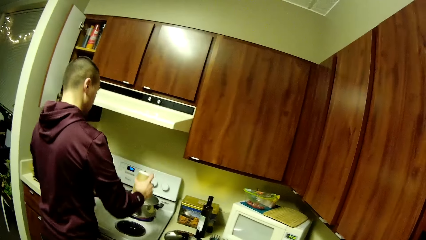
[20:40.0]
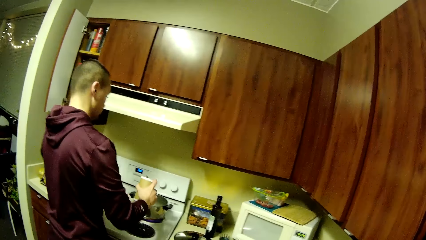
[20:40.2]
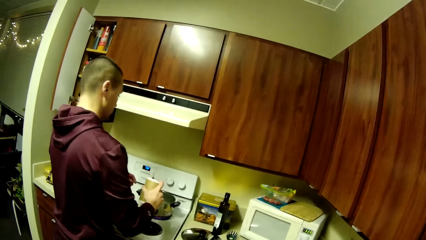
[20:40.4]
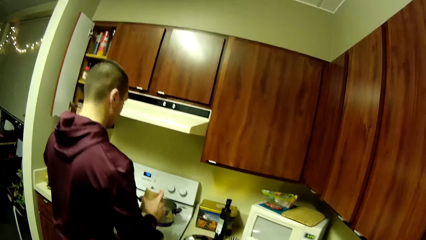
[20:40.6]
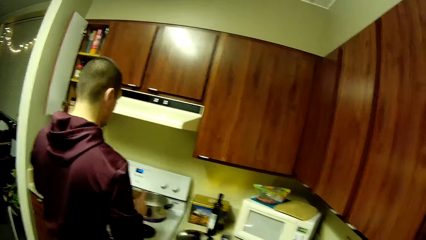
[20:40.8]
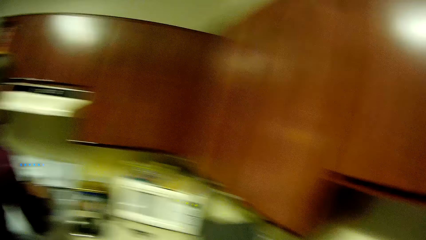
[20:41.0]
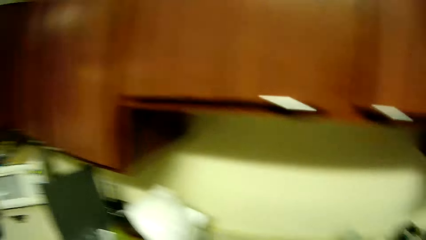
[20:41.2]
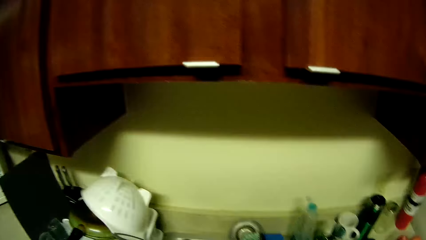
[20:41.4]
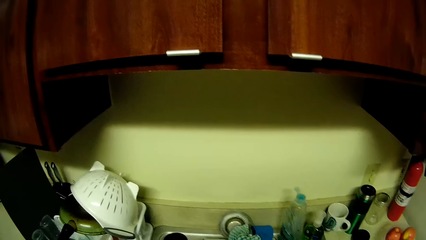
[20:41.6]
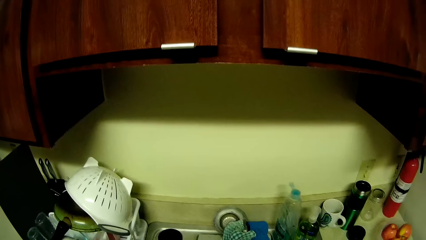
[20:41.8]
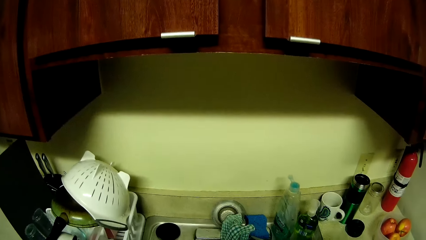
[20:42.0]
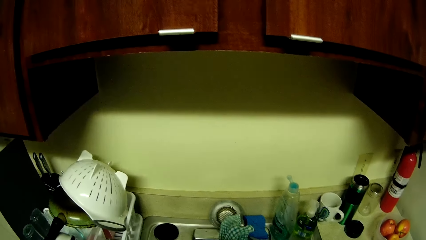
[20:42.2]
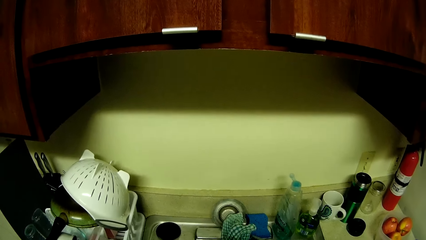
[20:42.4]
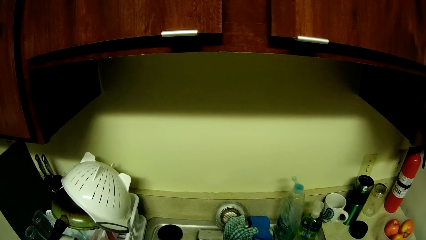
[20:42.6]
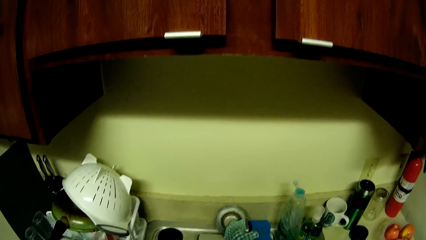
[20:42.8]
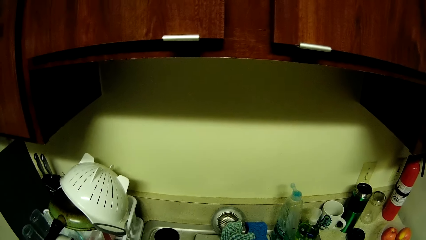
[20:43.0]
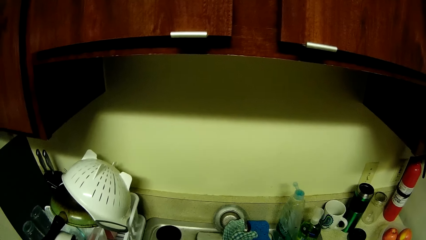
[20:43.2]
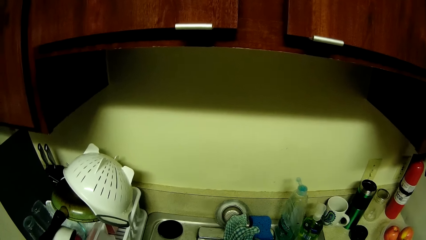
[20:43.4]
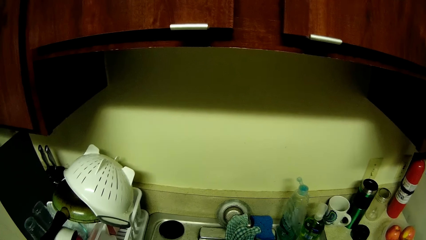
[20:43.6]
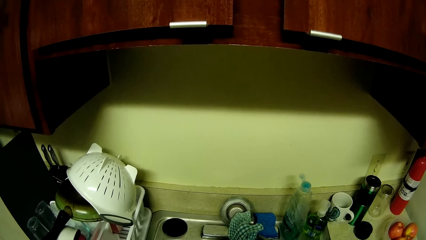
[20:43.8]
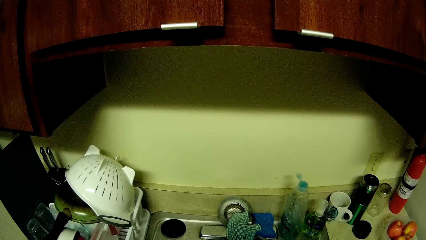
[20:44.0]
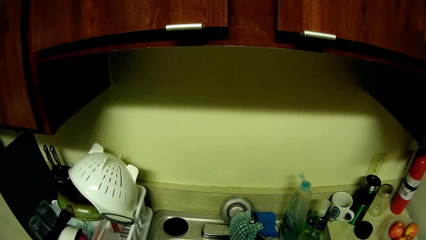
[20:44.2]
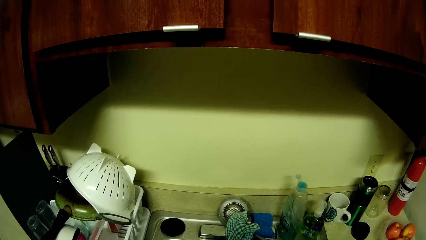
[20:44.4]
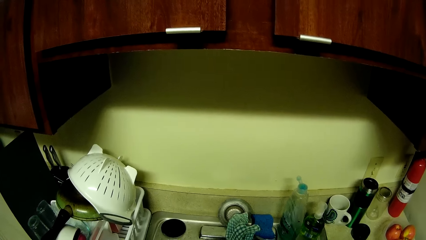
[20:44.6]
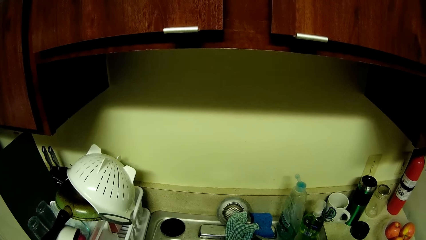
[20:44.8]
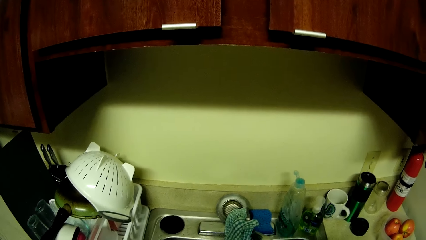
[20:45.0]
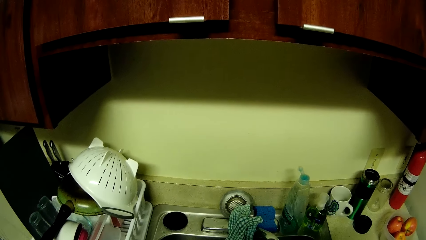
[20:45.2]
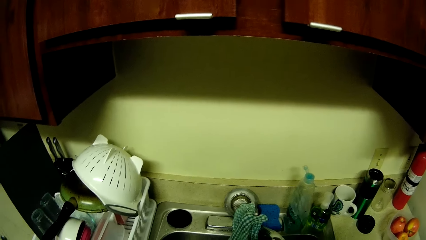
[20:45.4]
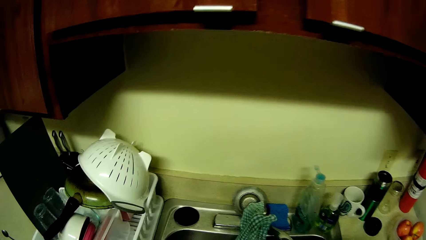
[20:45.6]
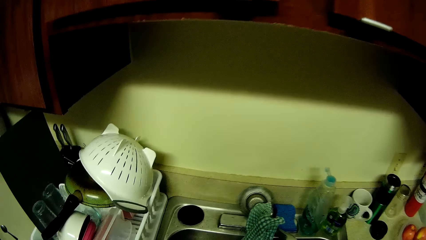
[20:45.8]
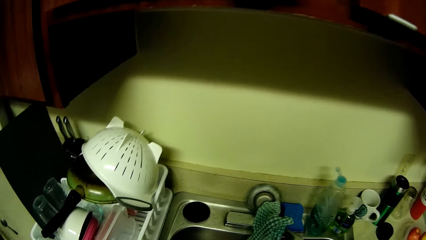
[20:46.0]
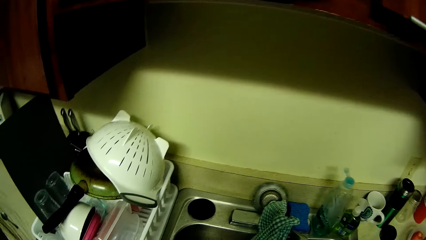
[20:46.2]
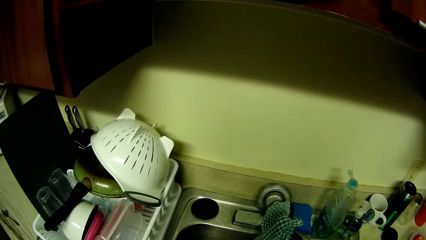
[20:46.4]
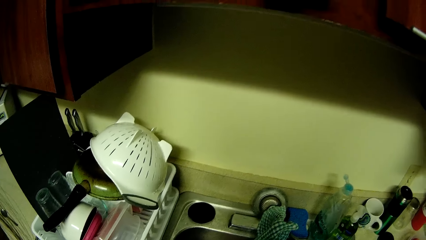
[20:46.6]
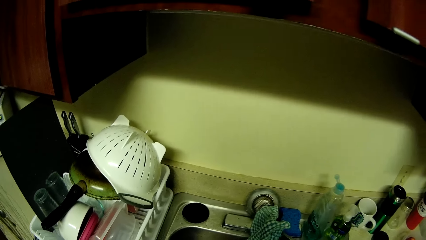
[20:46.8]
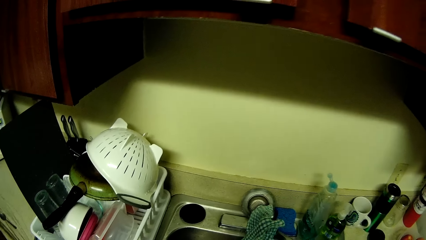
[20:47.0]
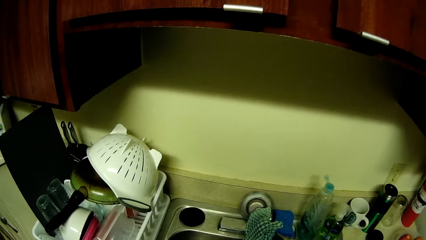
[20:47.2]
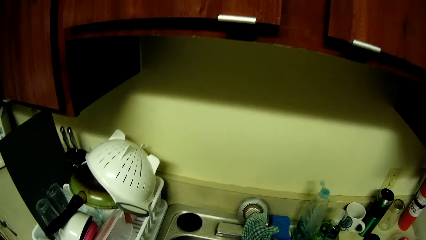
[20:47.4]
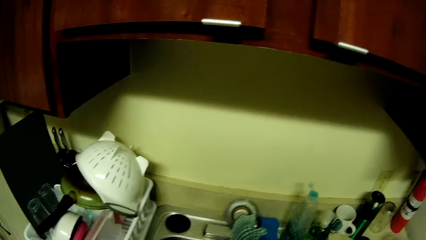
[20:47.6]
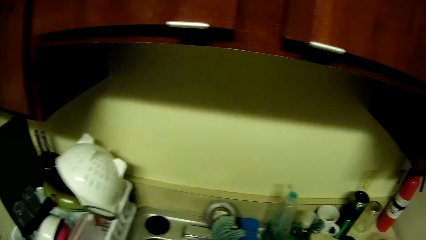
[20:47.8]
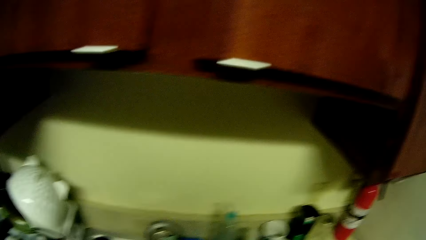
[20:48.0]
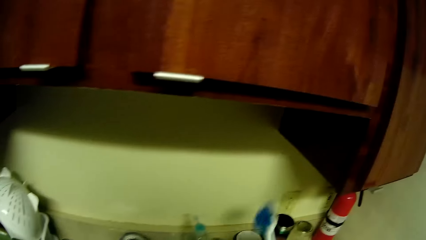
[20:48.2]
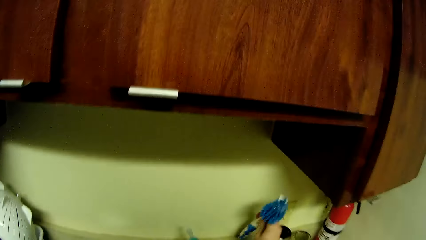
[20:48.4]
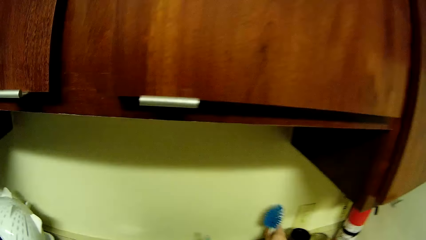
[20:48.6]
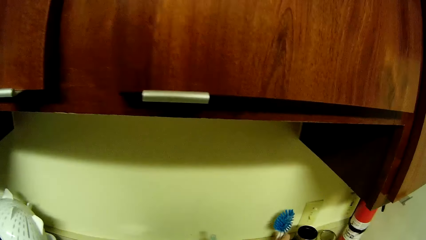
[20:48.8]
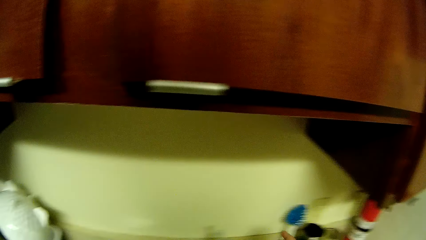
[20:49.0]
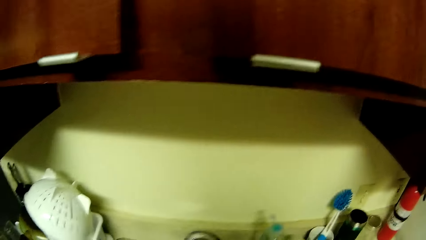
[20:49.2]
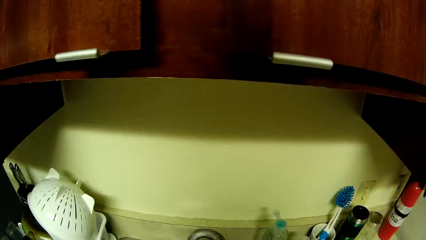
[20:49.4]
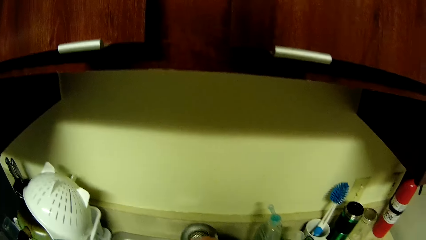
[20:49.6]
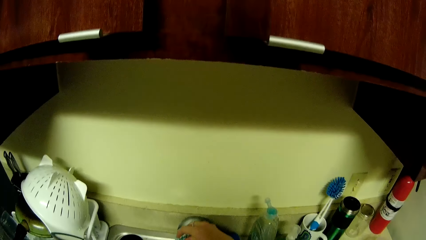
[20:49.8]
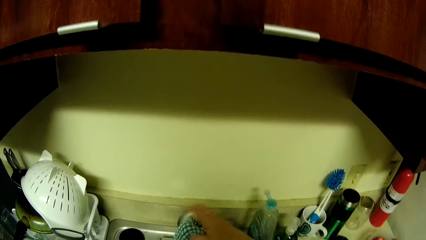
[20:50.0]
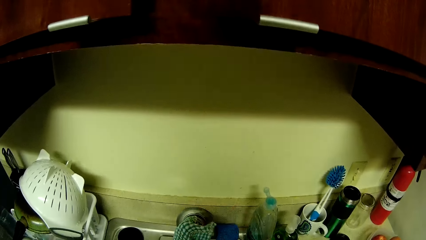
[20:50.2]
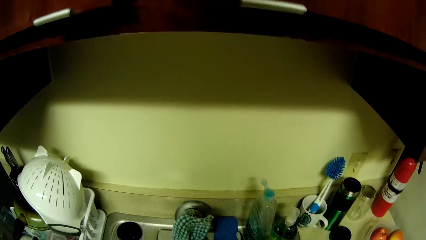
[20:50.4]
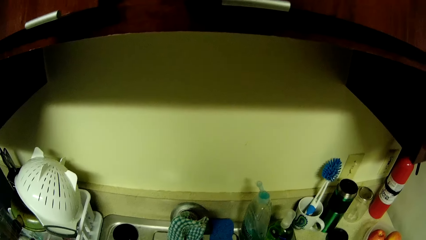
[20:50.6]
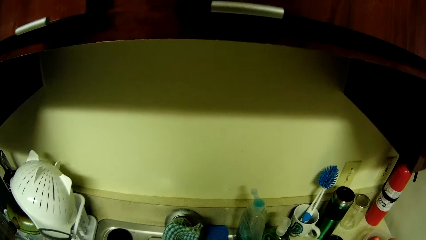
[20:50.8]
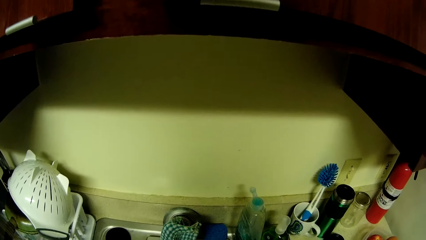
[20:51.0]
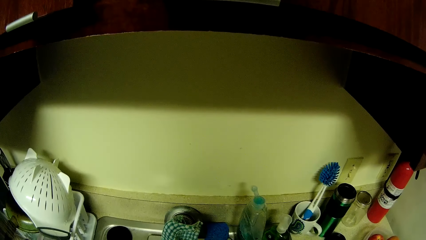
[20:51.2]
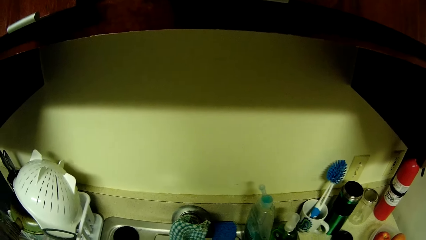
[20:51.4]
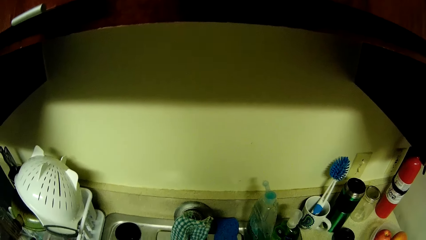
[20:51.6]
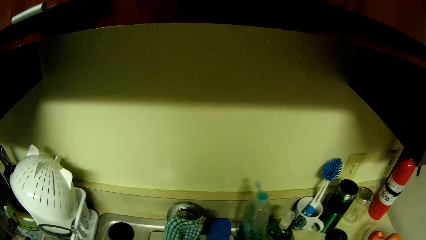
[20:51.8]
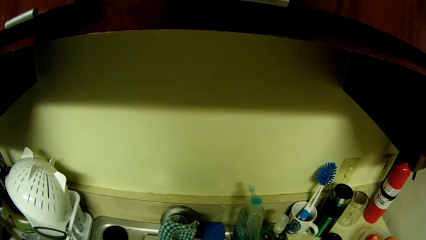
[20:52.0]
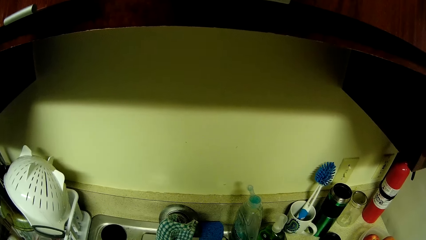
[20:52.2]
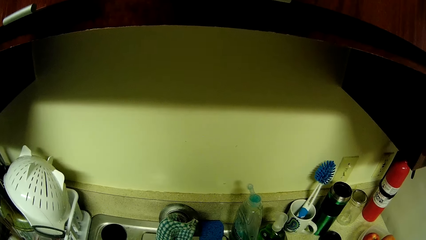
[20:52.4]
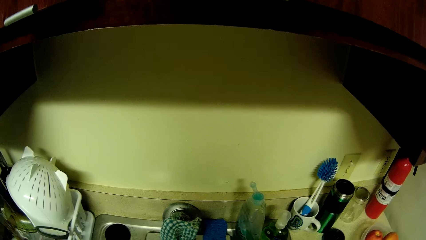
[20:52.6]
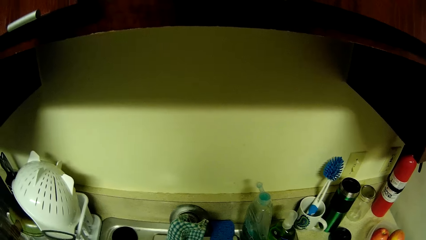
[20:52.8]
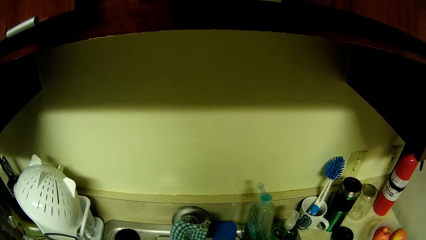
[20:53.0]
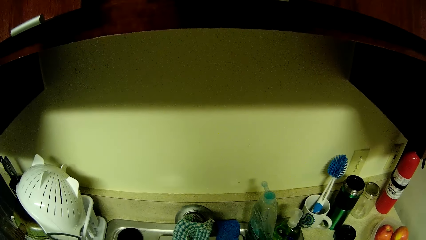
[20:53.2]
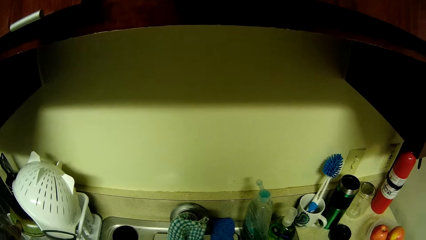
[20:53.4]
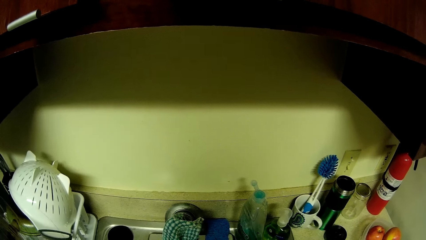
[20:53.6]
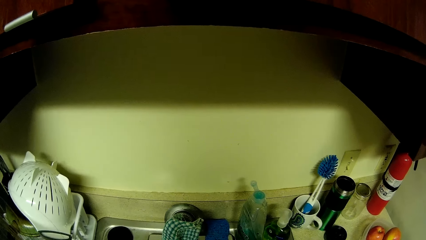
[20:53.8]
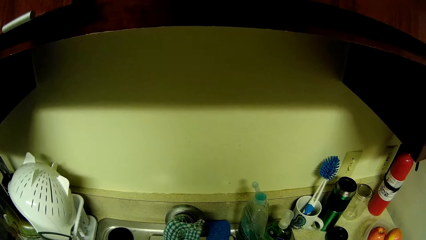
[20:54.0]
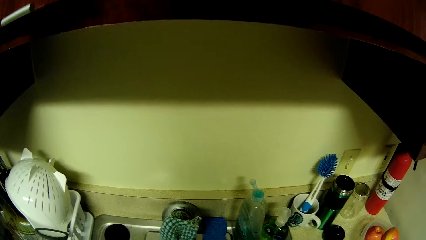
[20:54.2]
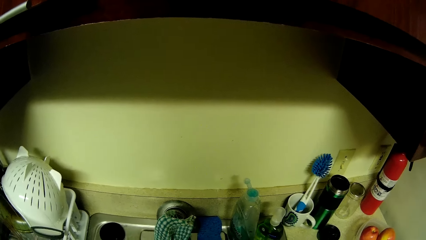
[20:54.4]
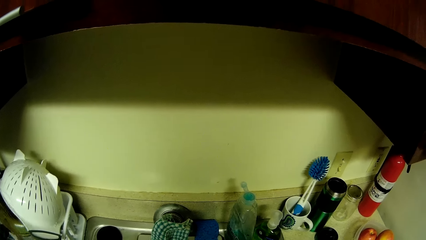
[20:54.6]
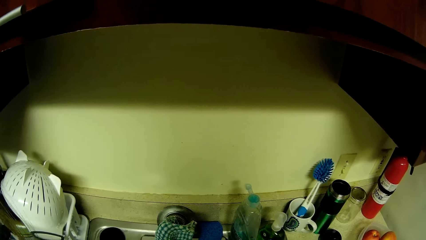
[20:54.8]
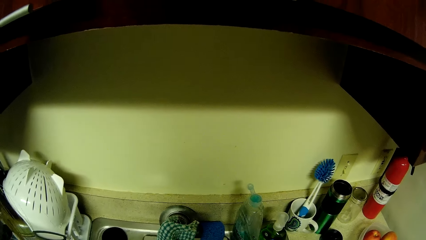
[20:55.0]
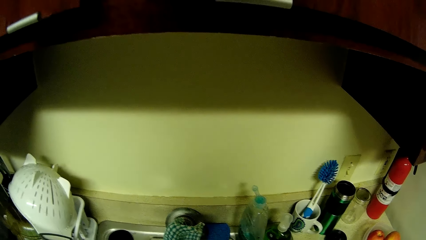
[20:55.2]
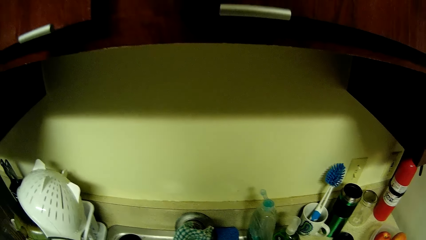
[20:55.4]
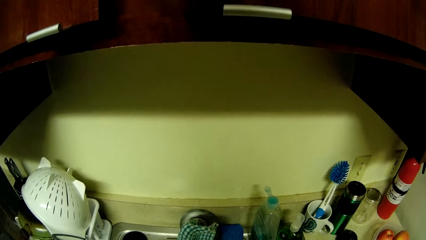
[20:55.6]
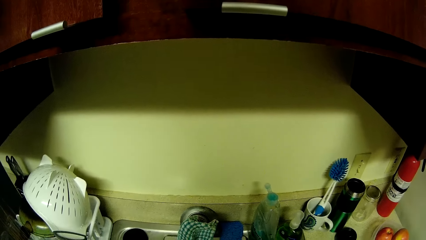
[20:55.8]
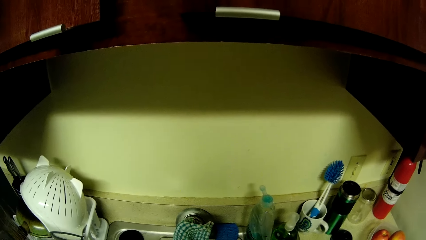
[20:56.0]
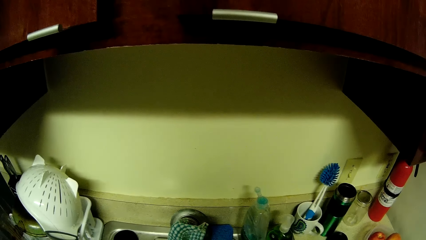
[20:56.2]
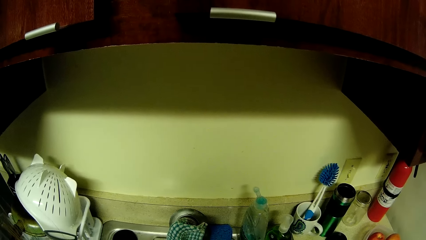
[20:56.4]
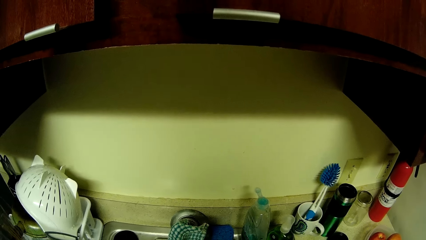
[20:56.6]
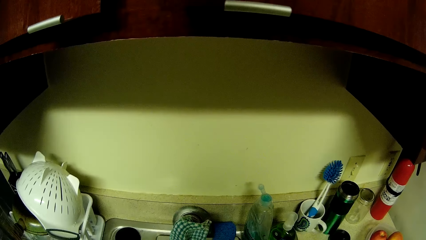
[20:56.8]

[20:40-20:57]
The camera wearer cooks food. She washes something. She drops the flask brush in the mug with her right hand. She turns on the faucet with her right hand. She rinses the bowl.
